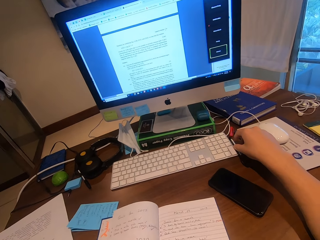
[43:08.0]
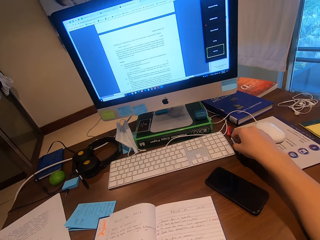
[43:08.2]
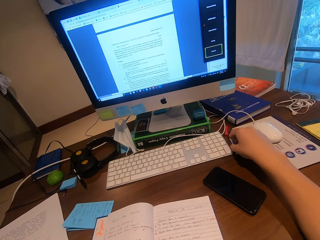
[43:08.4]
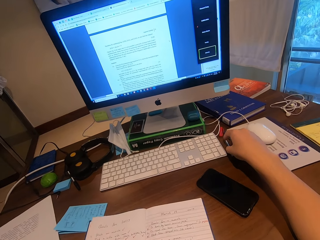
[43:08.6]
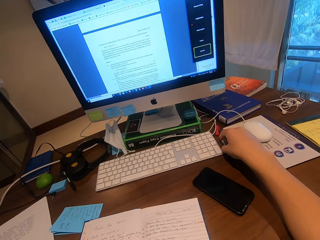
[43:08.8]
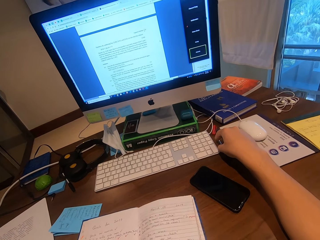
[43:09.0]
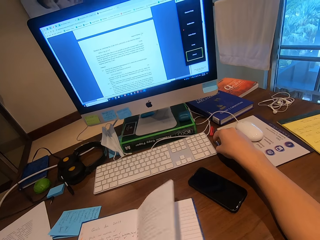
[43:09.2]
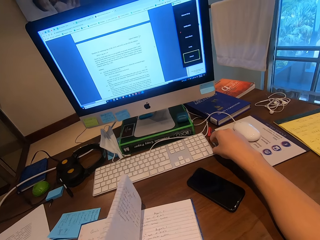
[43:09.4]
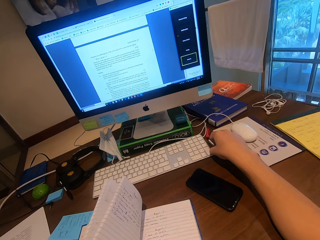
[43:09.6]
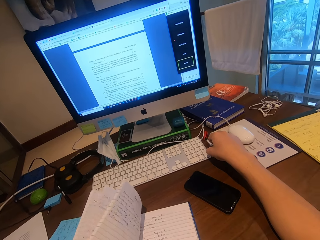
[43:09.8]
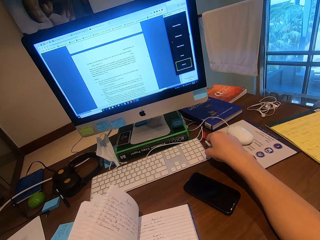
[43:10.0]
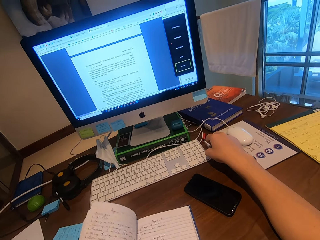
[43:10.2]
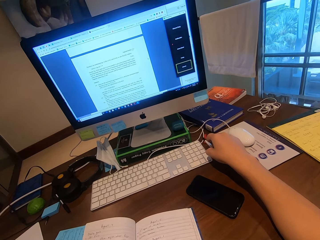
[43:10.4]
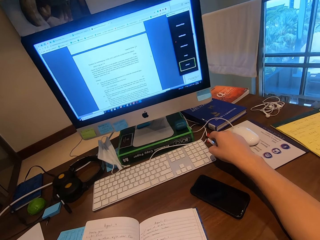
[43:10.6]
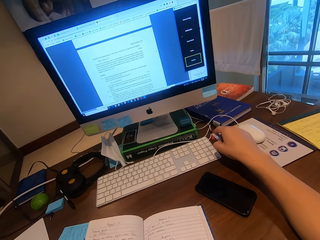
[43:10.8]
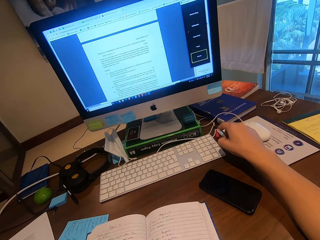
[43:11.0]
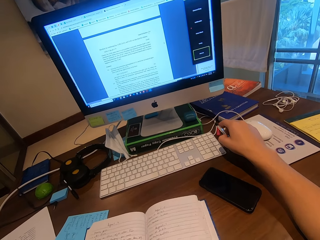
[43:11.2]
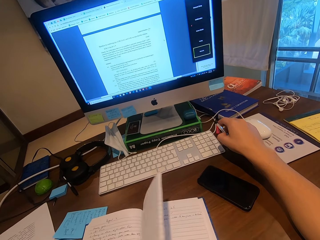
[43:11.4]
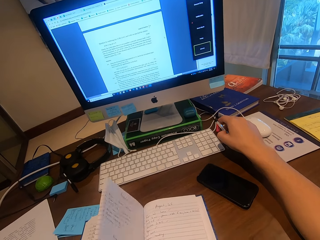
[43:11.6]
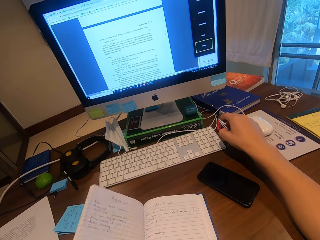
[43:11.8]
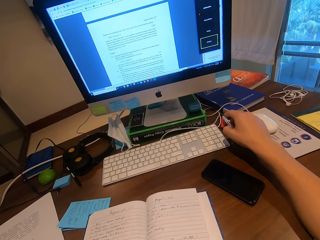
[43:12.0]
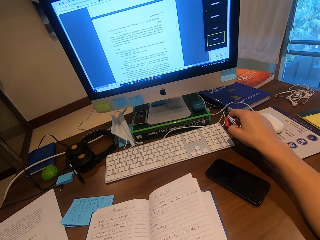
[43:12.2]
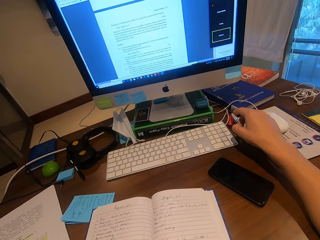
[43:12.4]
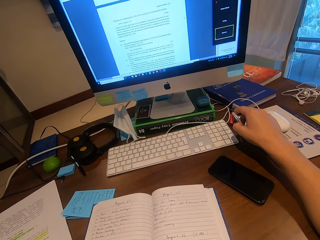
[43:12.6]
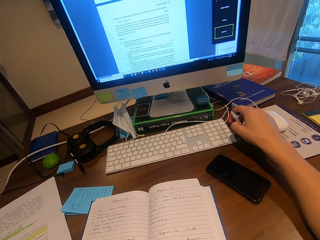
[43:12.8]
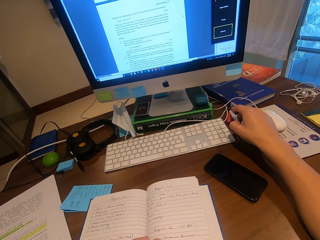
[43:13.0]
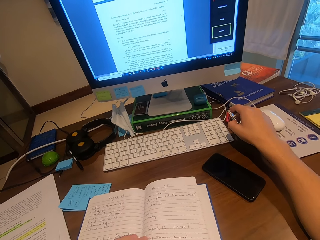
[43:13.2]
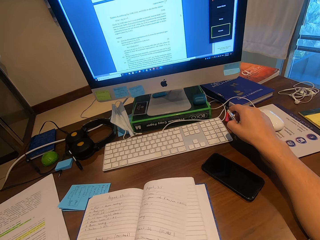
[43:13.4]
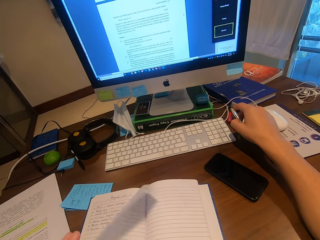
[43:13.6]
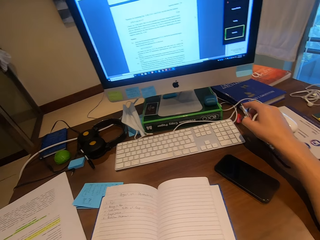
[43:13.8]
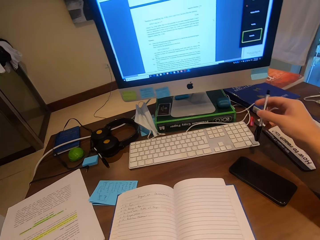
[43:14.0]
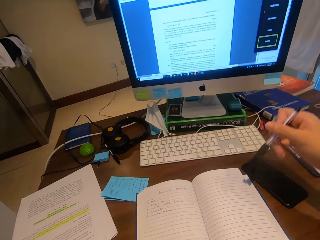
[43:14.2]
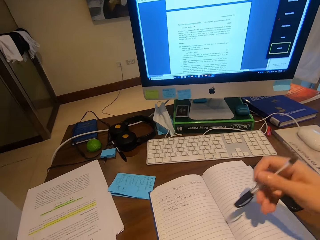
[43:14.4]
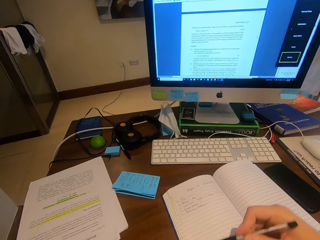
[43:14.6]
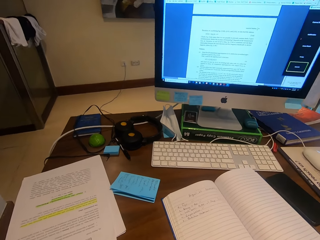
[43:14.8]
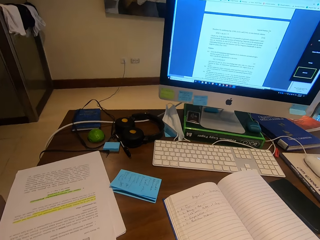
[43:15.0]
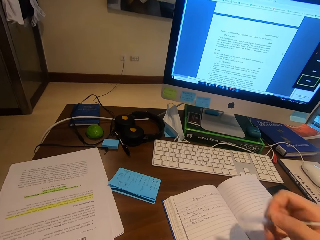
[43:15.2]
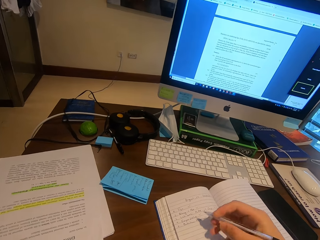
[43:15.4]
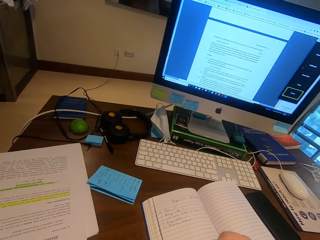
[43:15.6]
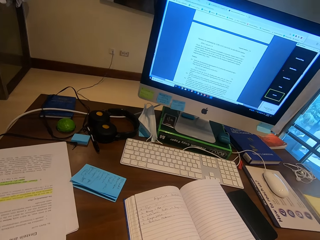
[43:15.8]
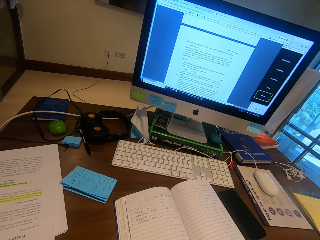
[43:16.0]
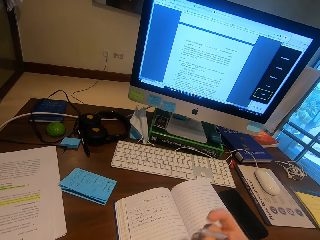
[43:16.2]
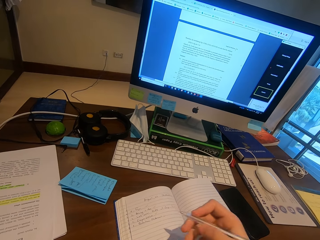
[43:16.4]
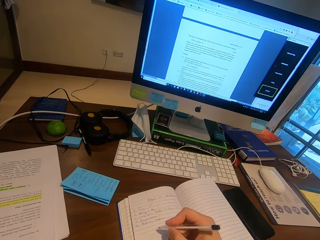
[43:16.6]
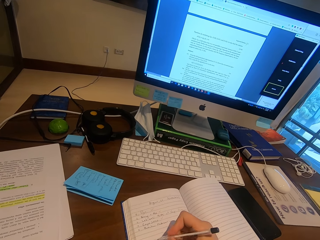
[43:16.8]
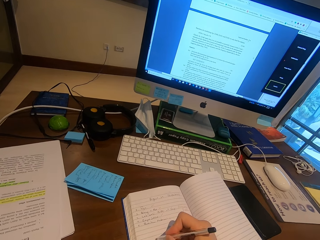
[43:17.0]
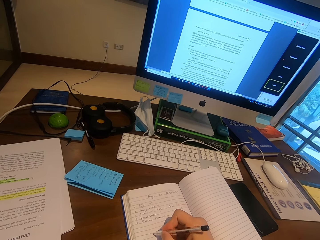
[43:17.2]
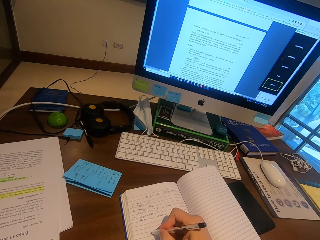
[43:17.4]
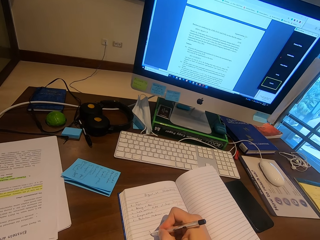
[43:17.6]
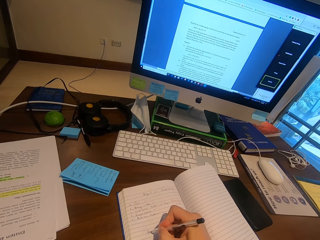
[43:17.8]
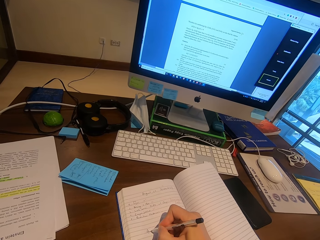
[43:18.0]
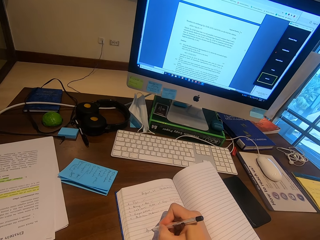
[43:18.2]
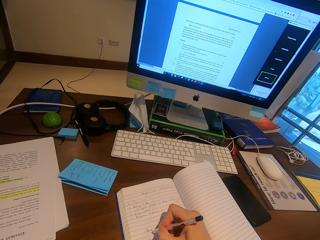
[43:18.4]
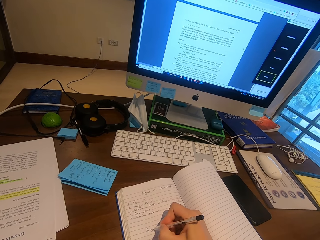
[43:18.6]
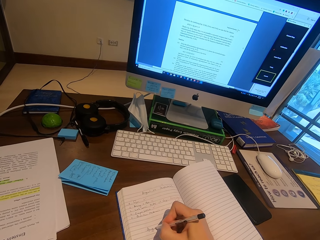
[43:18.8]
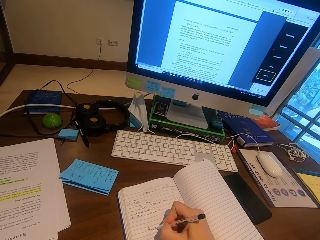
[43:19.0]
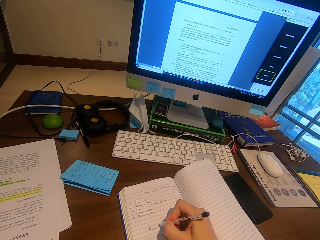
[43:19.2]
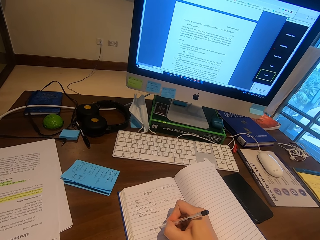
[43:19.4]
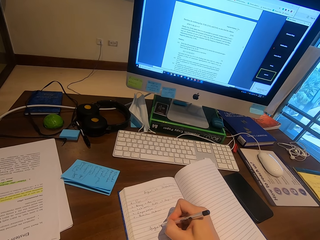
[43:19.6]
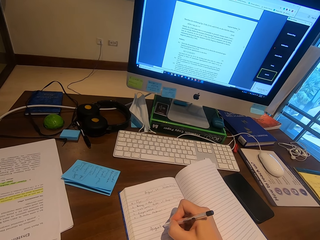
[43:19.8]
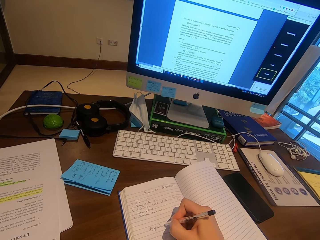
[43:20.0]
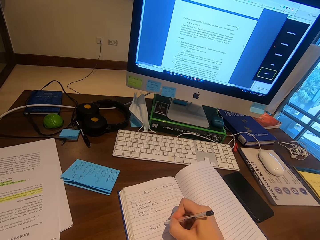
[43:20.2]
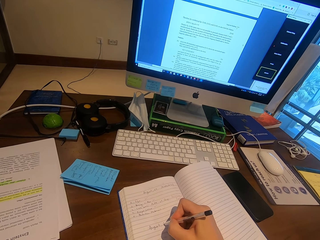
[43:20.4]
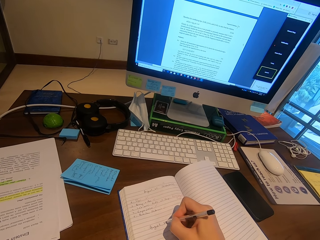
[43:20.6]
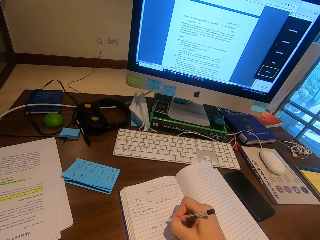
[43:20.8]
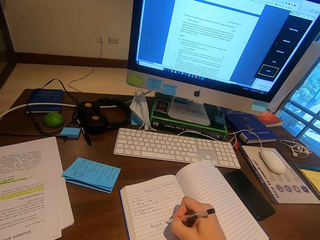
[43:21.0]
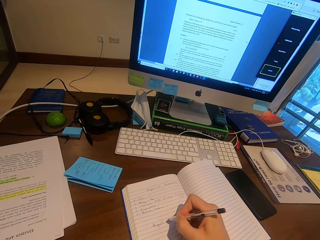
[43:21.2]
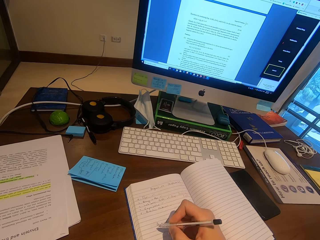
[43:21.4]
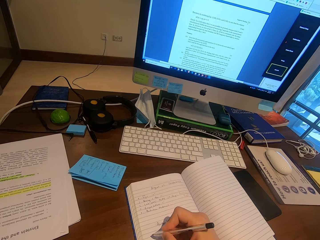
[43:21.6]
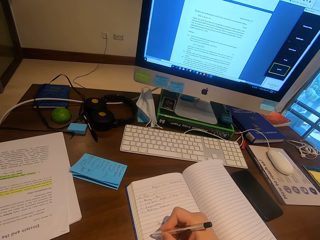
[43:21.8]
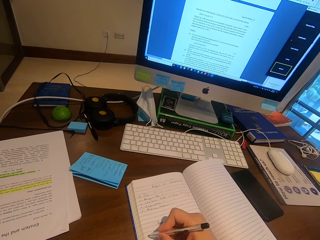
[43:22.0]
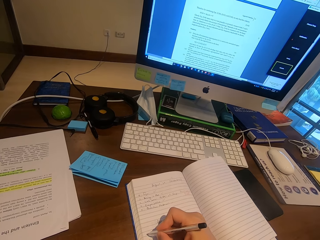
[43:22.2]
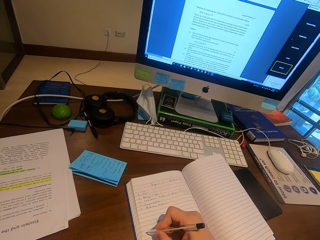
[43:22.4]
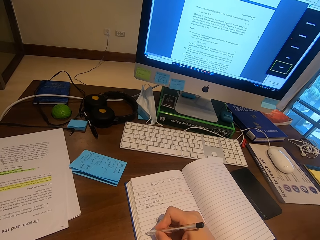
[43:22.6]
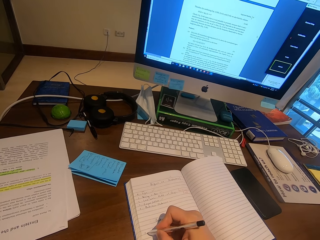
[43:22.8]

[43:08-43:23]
The camera wearer turns the pages. They pick up the pen and pull out the cap. They write on the book with the pen.

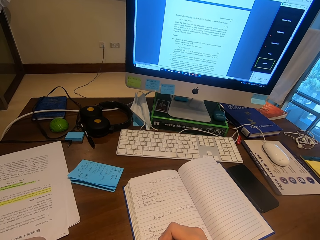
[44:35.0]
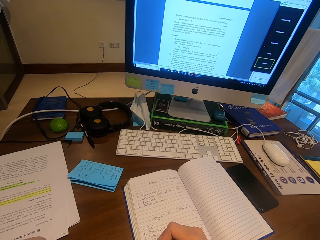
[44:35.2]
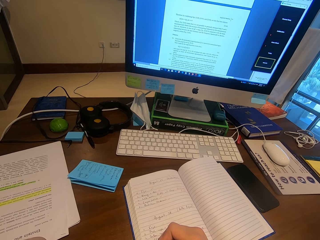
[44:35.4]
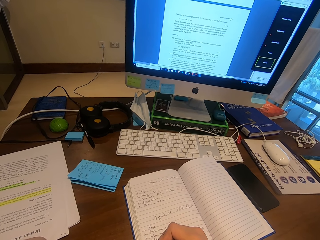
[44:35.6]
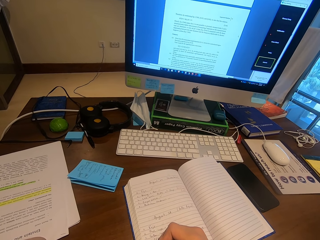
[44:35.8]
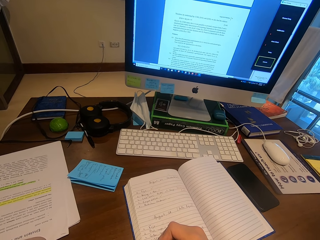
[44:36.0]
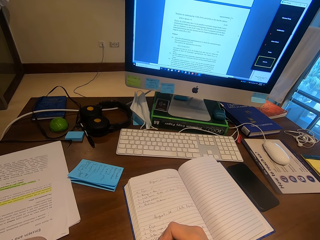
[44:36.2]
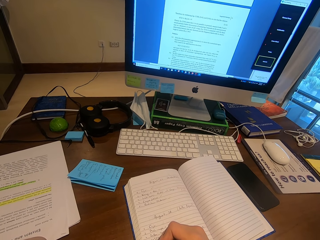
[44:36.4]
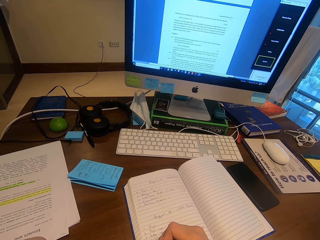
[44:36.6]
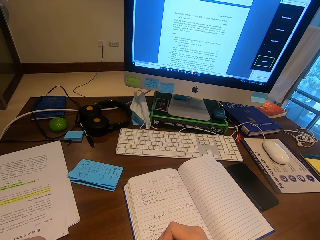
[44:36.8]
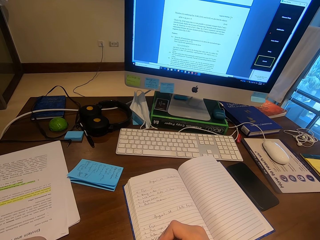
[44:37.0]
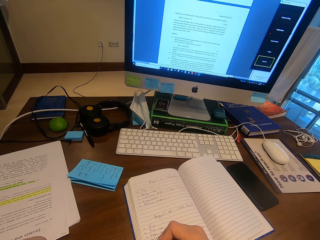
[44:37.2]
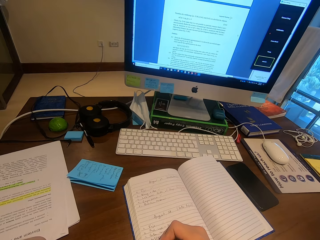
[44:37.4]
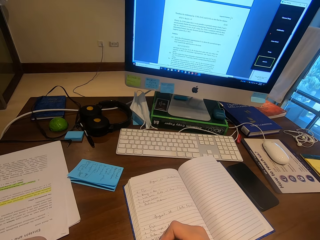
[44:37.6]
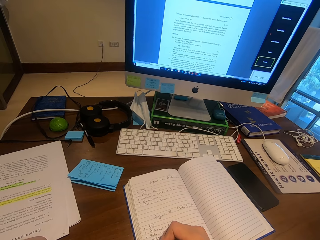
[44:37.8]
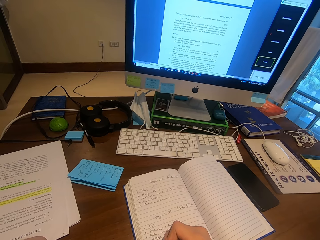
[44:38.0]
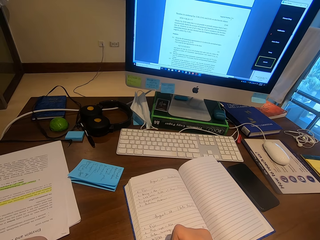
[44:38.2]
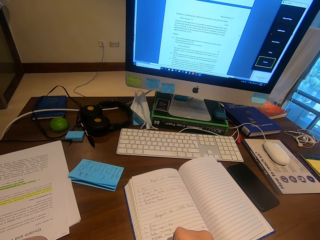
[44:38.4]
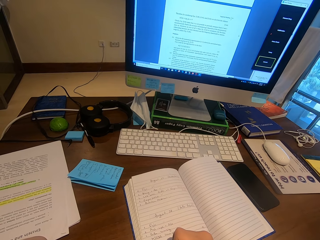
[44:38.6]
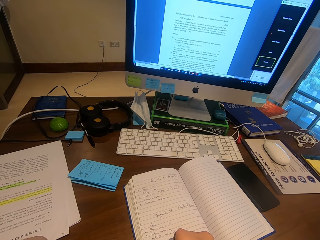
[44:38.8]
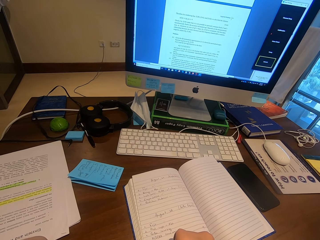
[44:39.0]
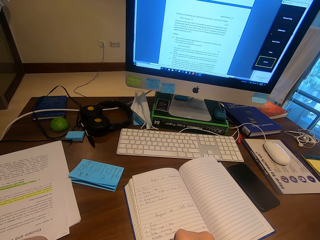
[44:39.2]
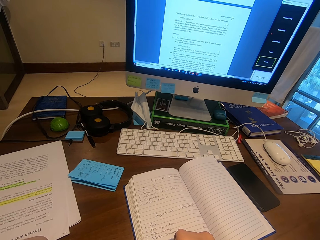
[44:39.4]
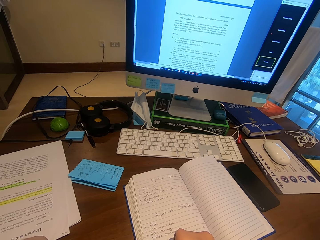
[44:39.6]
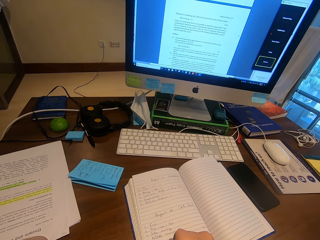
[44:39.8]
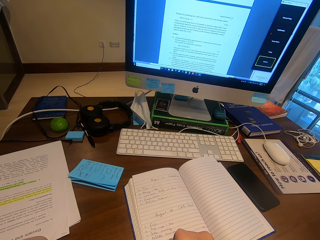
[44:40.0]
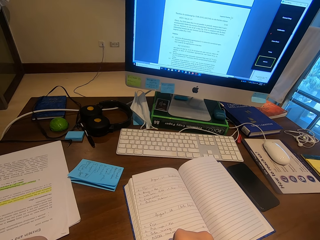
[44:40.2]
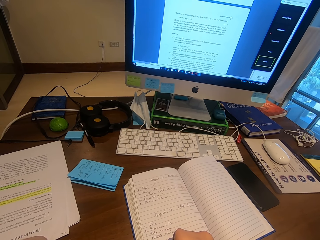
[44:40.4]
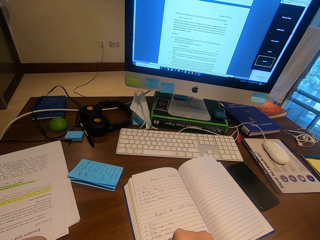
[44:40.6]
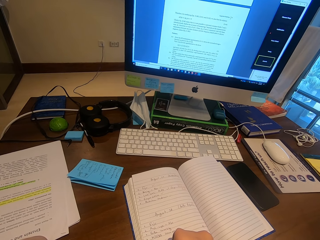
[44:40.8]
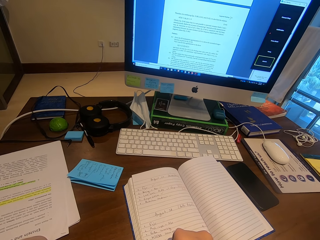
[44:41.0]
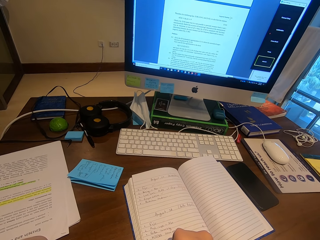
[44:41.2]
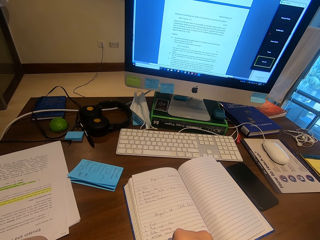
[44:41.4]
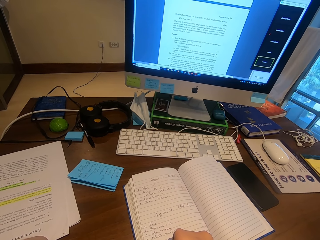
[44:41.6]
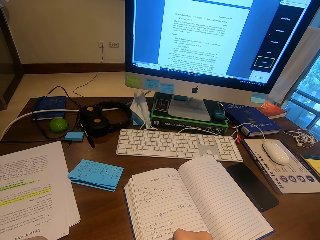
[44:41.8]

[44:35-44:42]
The camera wearer puts the hand on the book.
